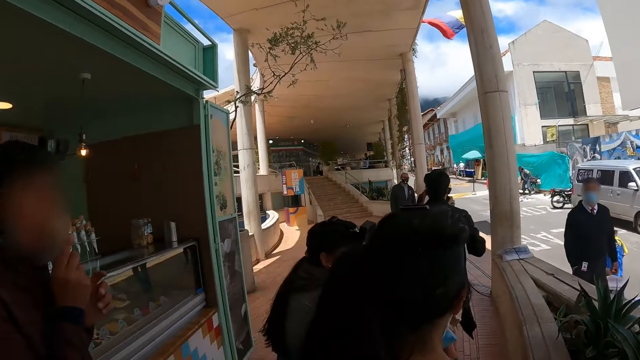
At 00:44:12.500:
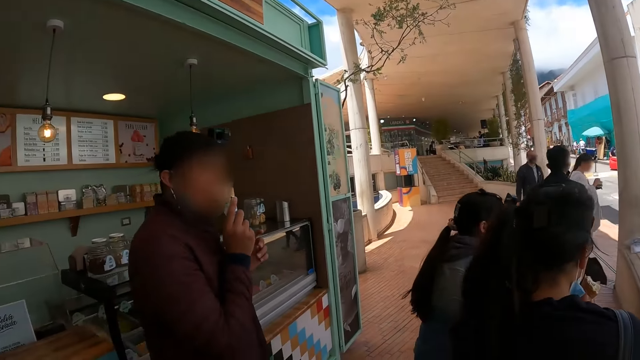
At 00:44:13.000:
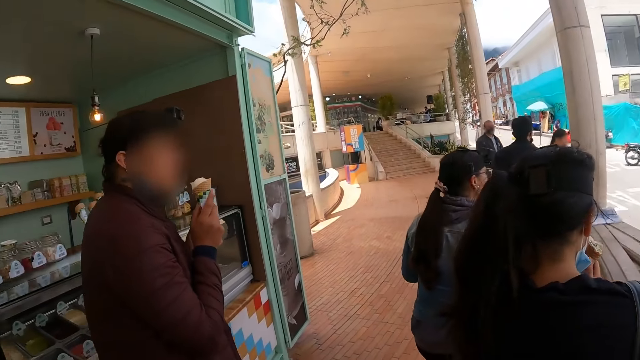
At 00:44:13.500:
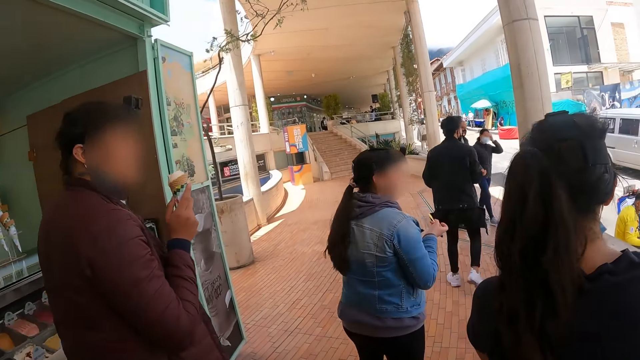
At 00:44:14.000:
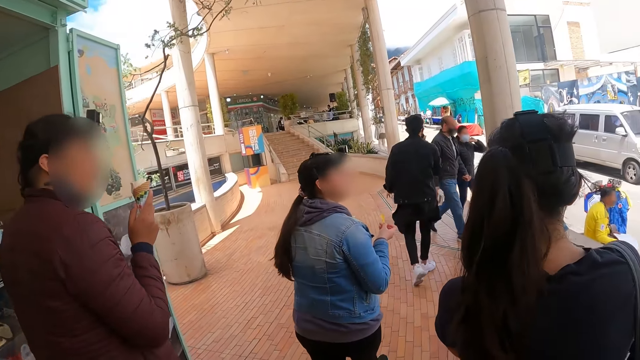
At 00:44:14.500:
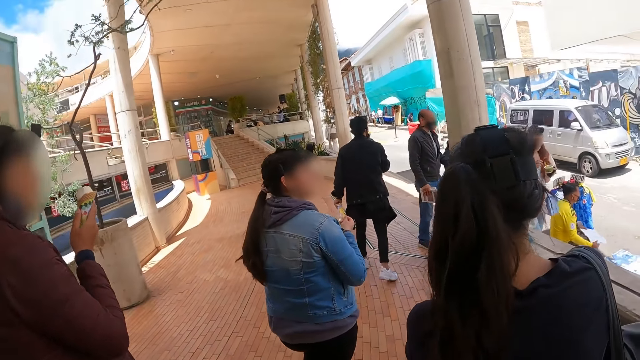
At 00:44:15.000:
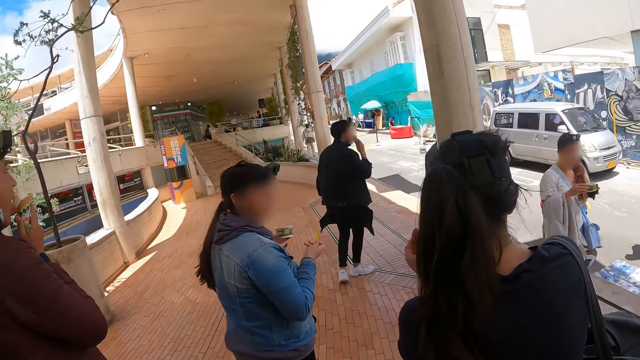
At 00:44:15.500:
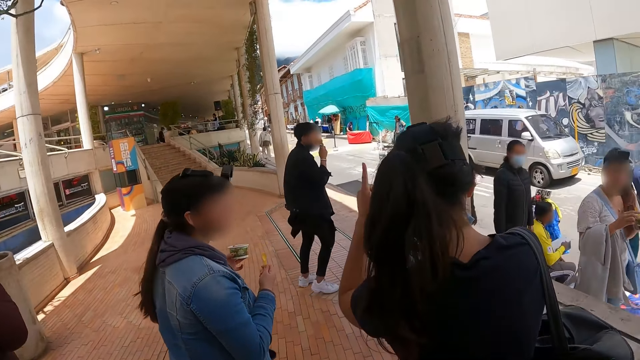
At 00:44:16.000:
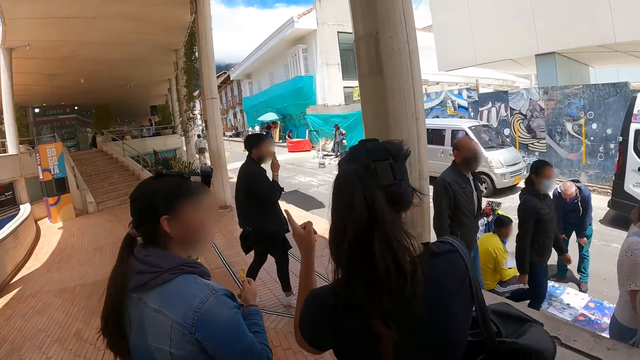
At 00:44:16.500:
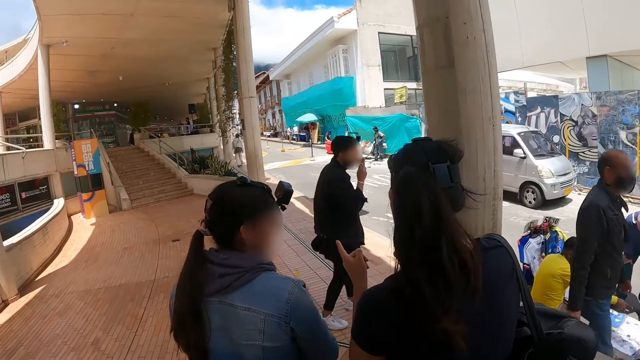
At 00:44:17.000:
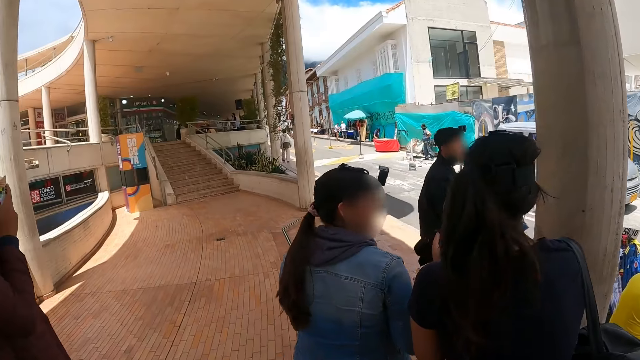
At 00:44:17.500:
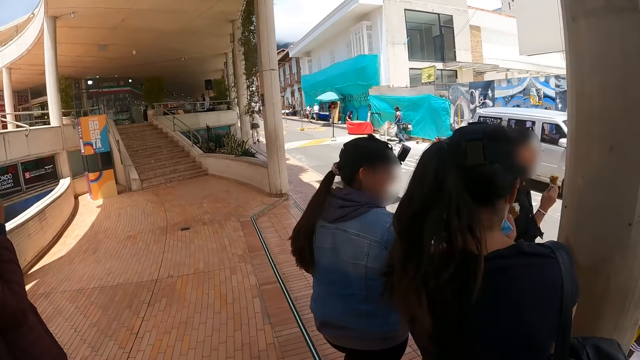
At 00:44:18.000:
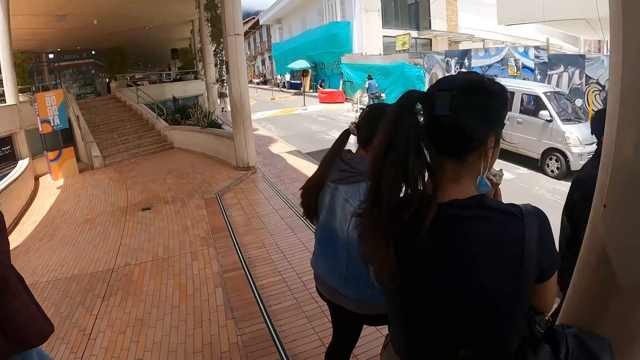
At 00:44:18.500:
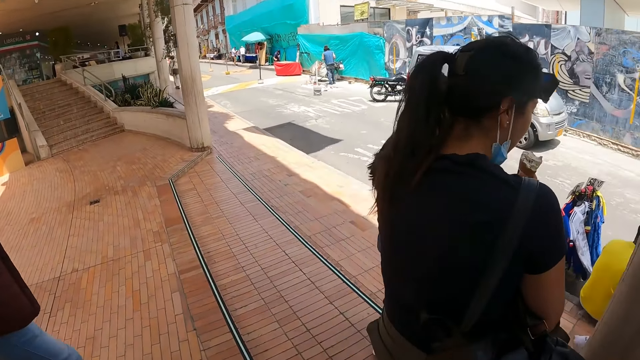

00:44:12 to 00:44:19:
The camera wearer walks down the street.

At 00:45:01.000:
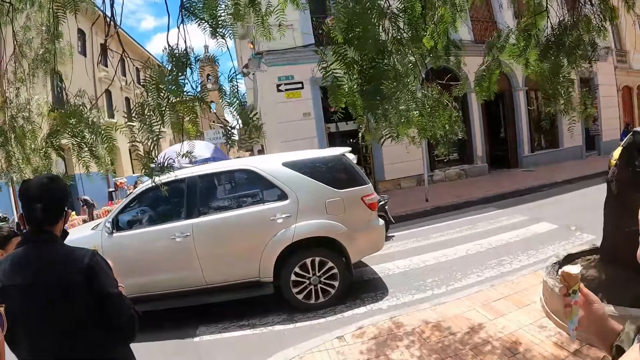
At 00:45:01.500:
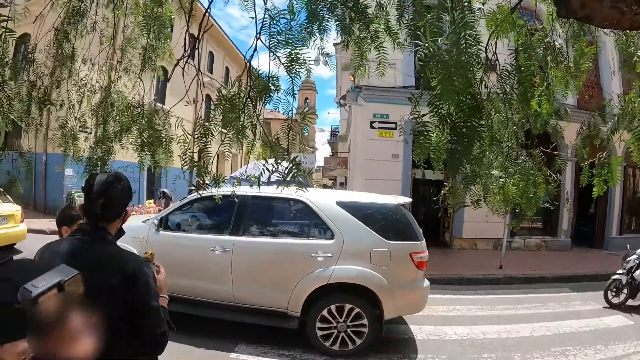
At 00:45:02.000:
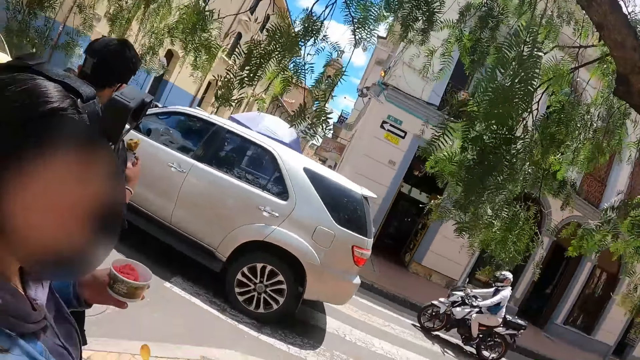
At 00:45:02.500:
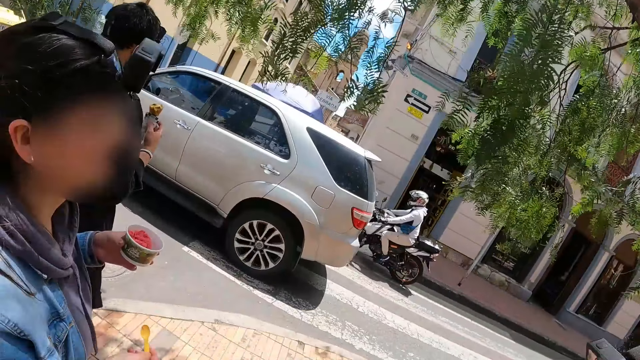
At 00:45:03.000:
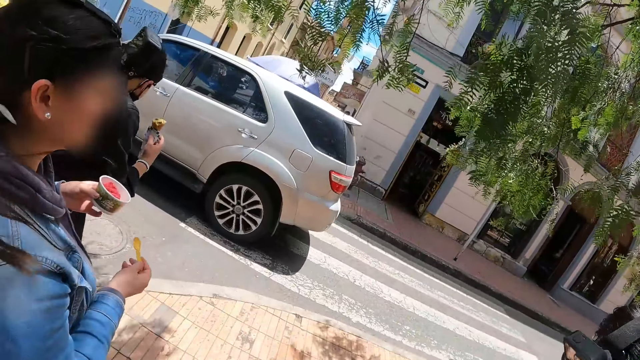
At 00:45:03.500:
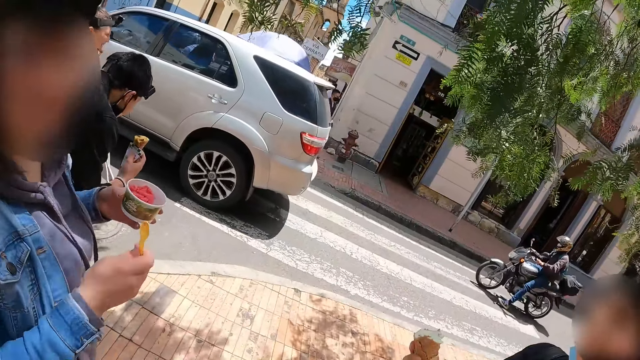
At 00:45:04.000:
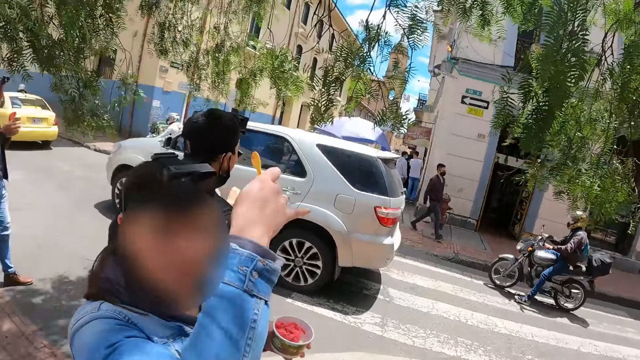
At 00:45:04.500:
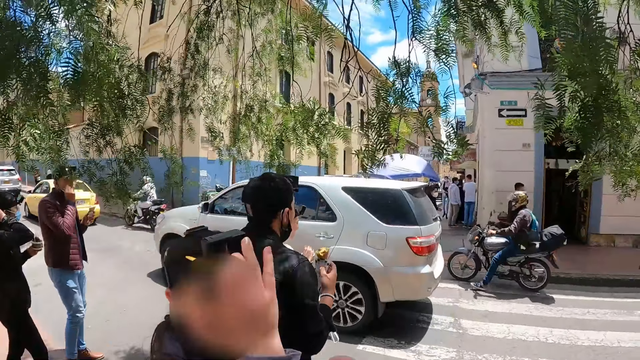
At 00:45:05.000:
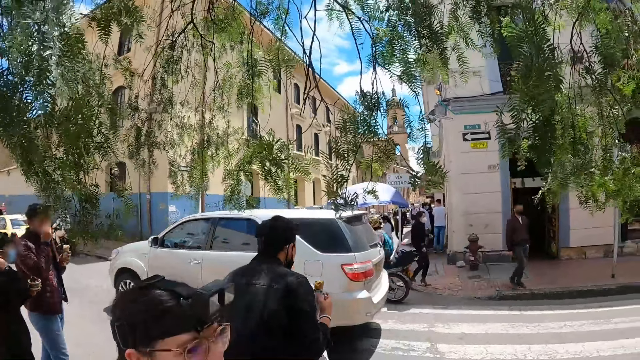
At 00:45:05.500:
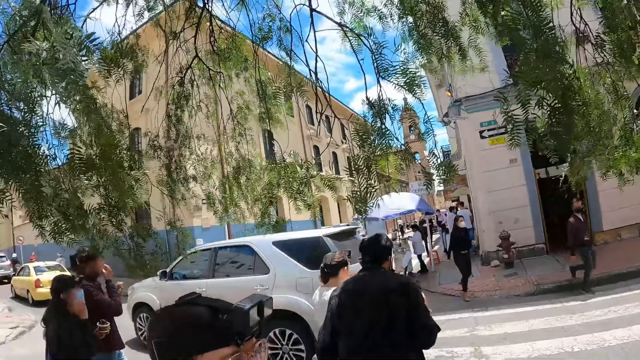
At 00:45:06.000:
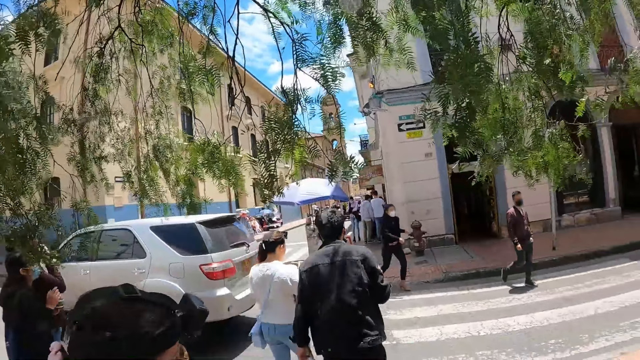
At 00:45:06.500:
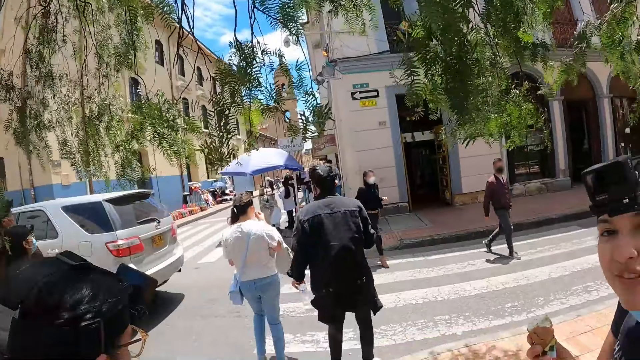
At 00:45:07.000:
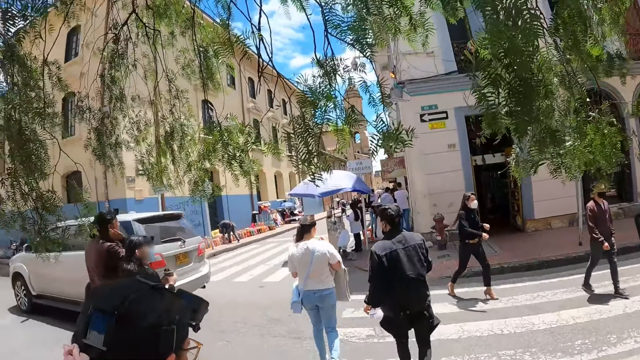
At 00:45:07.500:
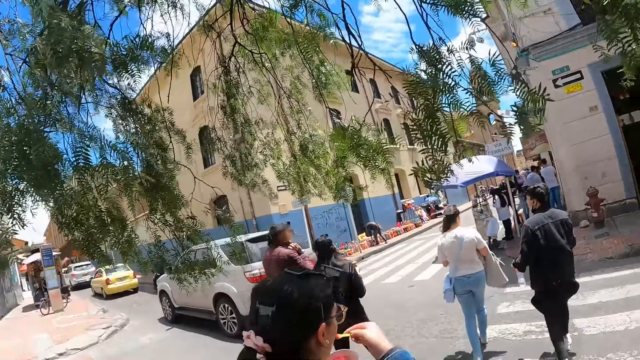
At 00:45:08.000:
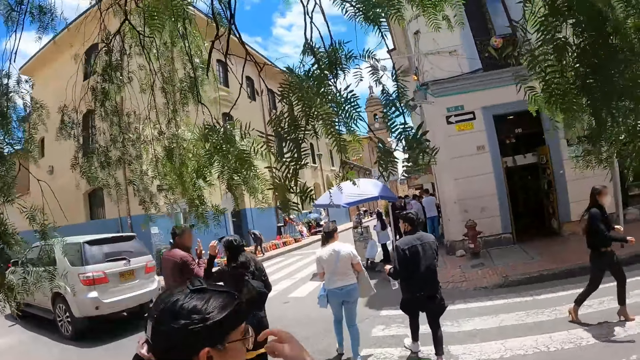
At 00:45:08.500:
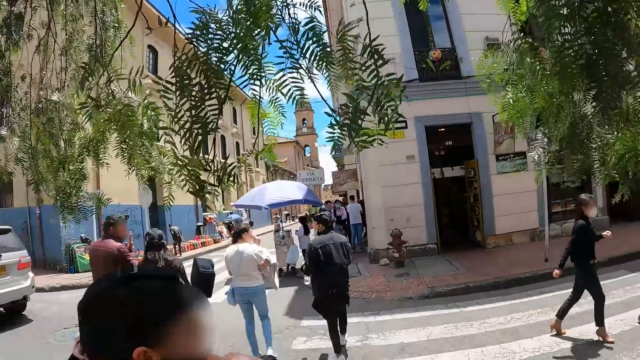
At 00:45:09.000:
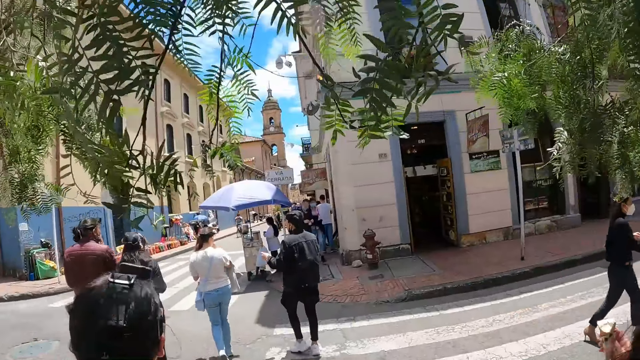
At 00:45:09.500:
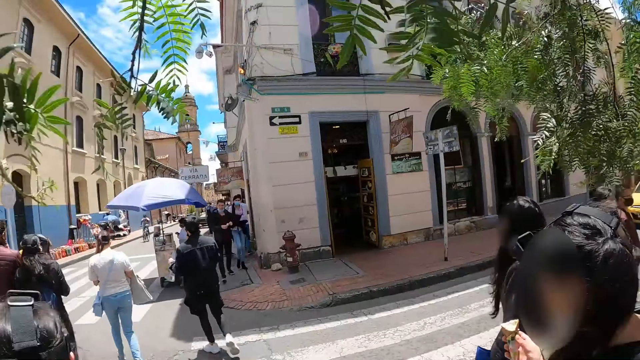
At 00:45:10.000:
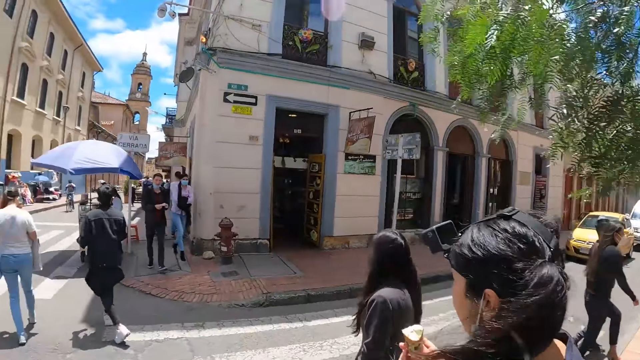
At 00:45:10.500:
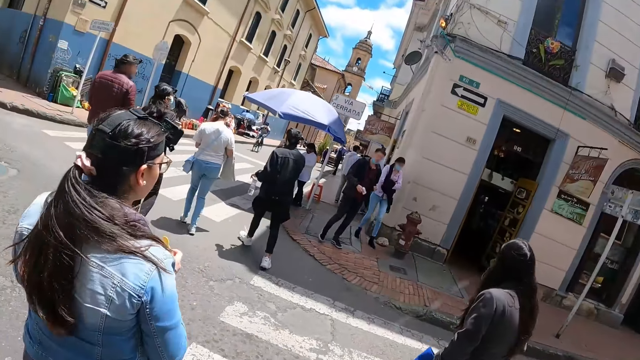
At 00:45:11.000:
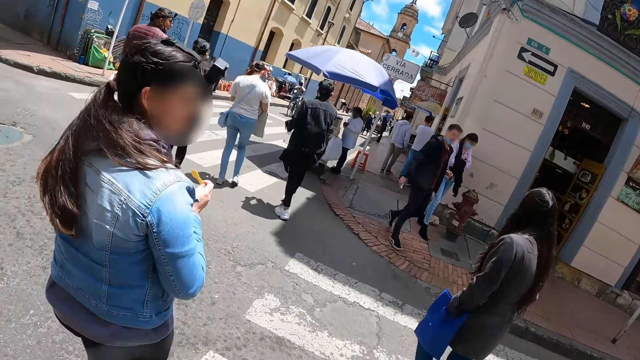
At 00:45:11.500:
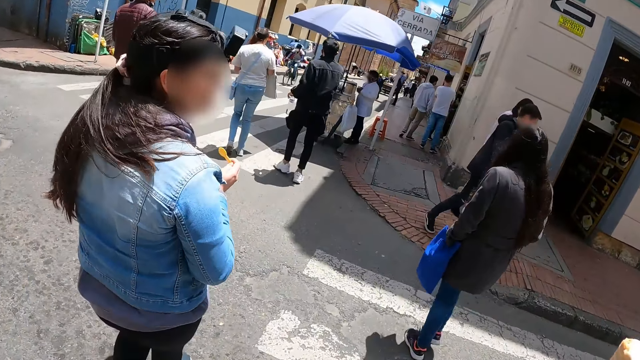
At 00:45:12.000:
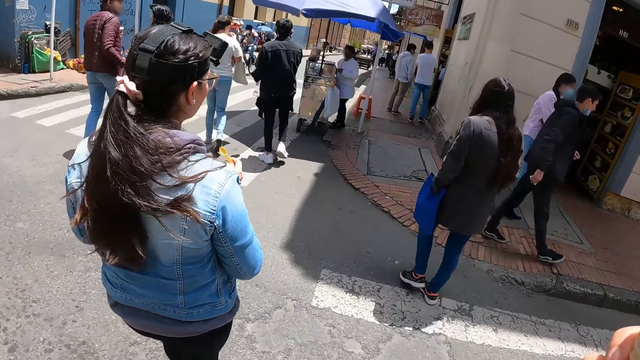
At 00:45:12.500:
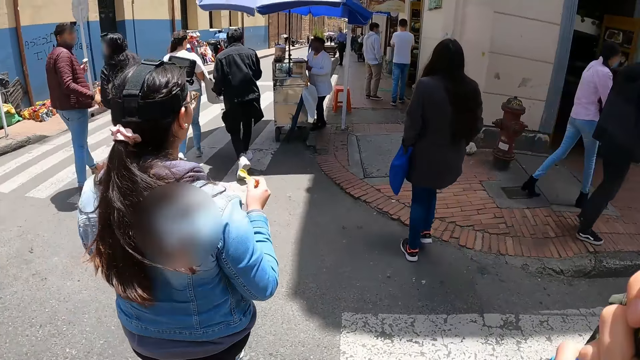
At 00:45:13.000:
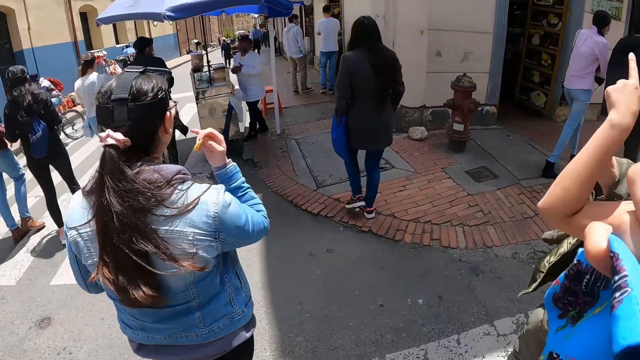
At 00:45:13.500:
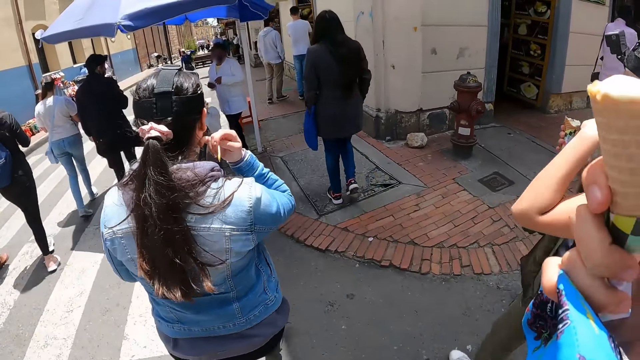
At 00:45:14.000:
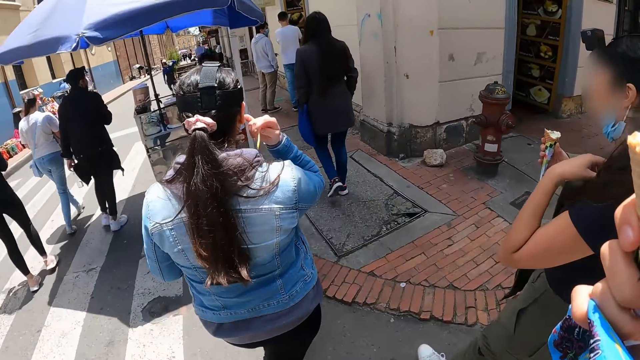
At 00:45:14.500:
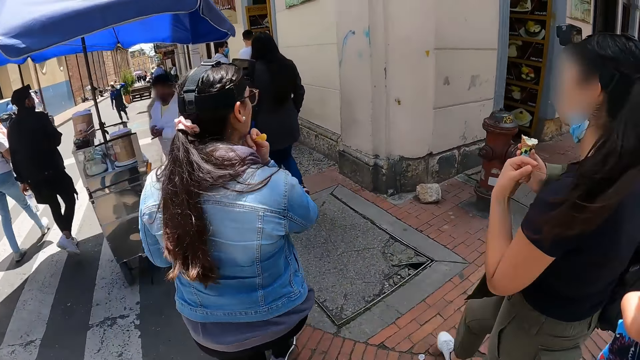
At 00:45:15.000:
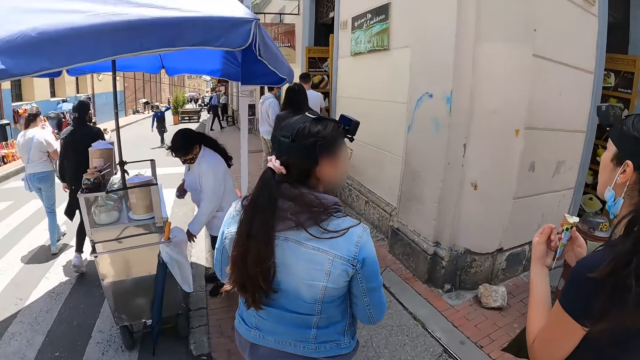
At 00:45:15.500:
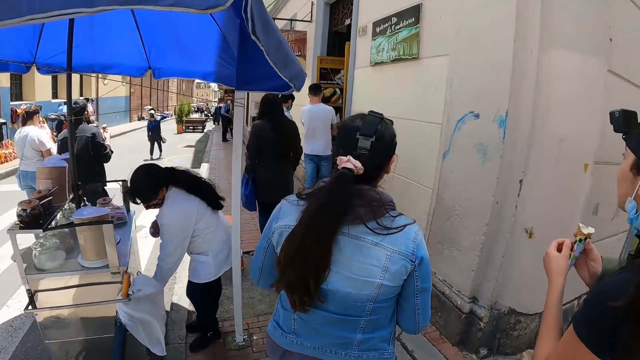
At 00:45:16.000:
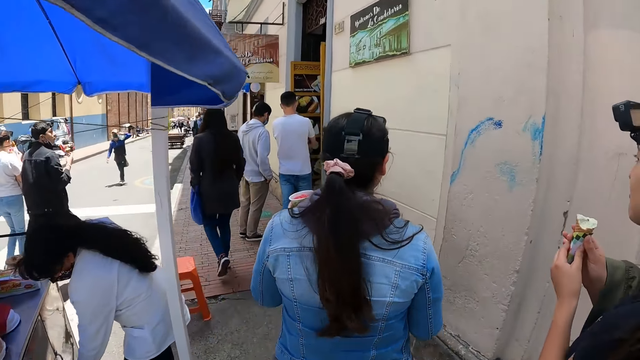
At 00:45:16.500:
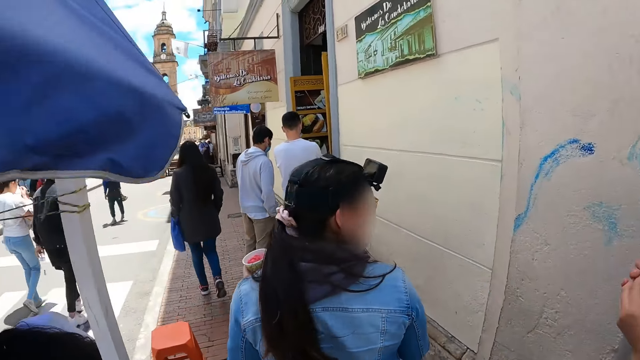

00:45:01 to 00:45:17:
The camera wearer stands. A person elaborates for the camera wearer. The camera wearer crosses the road. They eat ice cream. They walk down the street.
